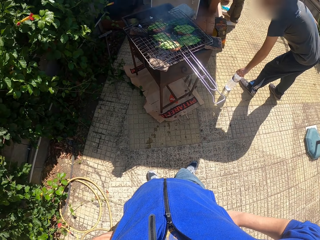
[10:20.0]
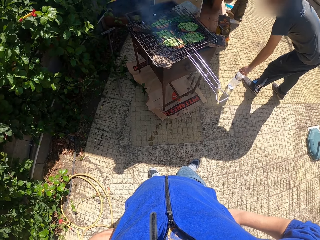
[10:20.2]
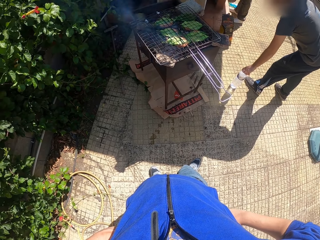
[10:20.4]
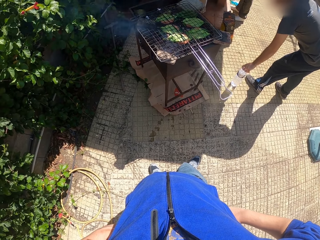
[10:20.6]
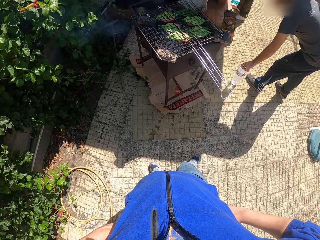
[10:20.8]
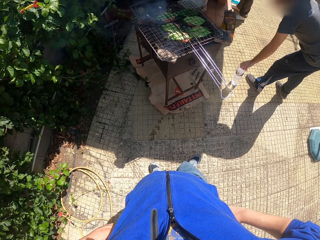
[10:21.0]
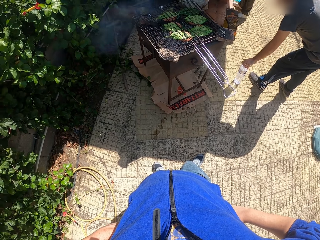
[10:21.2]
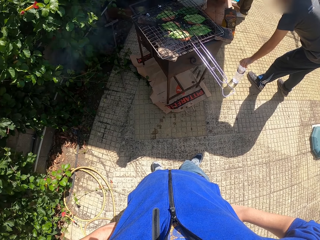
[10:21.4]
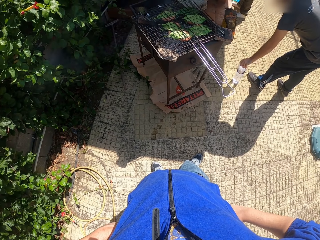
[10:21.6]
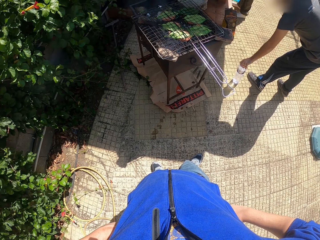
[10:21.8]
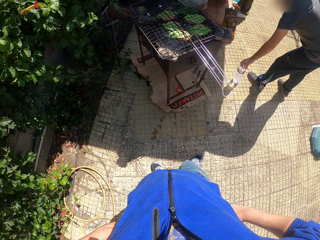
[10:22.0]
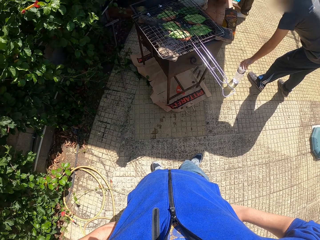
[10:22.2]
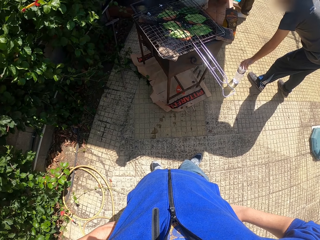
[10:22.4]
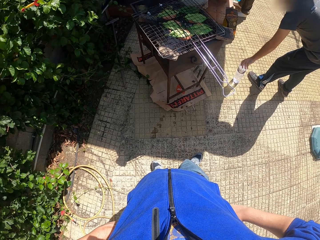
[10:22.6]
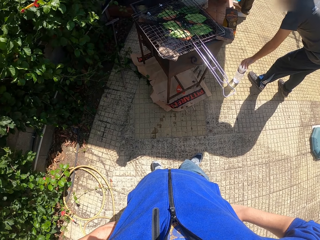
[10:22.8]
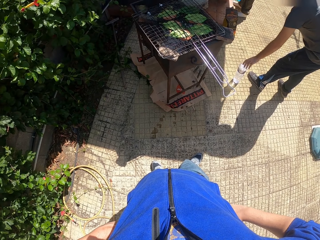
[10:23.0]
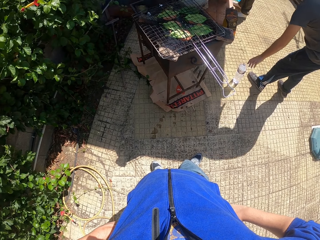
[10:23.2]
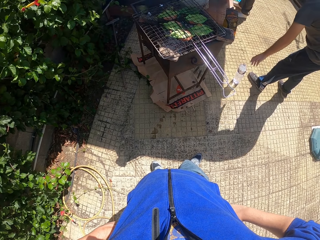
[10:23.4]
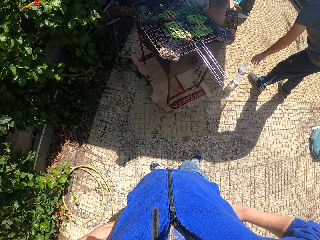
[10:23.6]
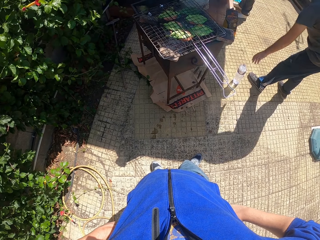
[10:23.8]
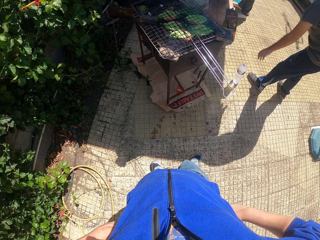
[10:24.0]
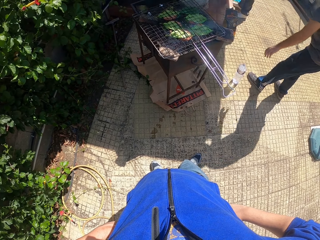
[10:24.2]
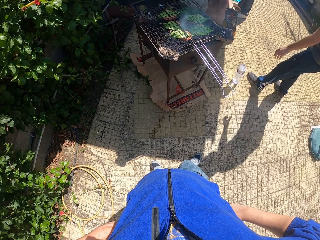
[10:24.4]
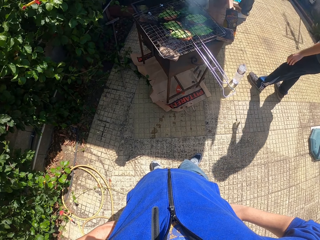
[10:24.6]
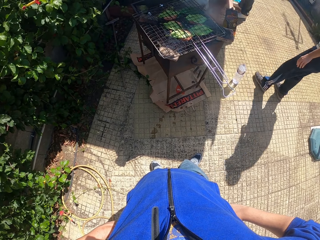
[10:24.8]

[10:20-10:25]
The camera wearer stands outside.

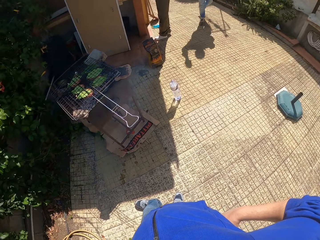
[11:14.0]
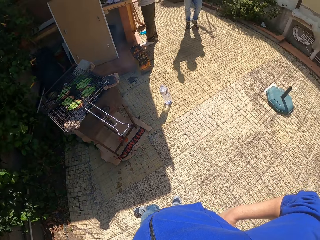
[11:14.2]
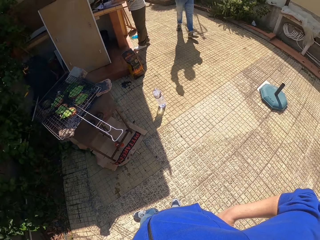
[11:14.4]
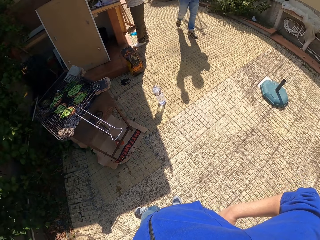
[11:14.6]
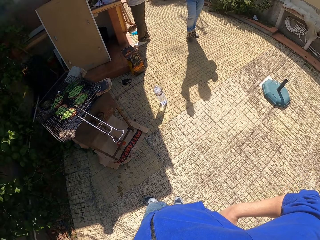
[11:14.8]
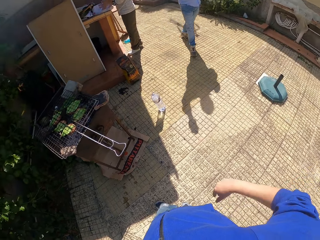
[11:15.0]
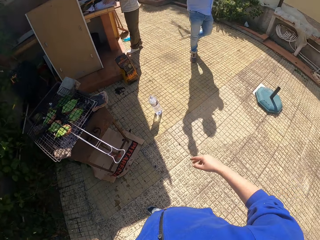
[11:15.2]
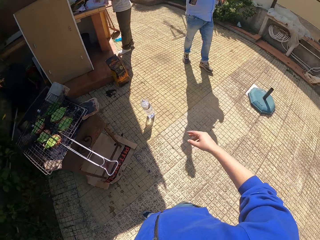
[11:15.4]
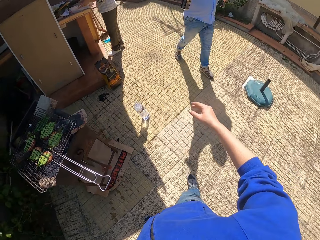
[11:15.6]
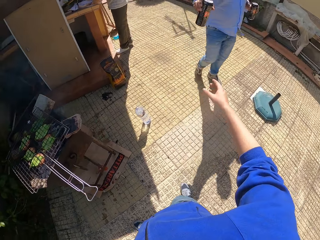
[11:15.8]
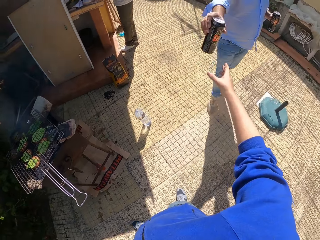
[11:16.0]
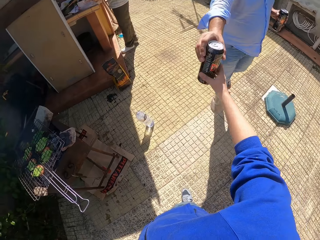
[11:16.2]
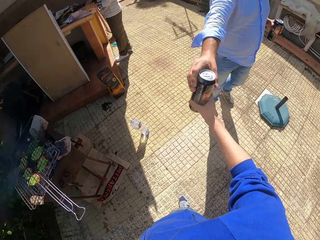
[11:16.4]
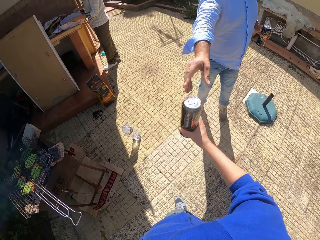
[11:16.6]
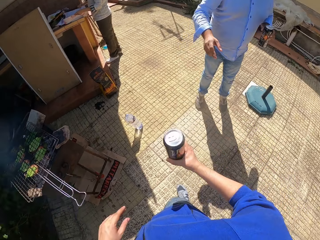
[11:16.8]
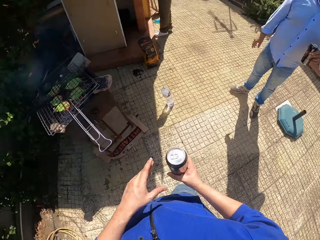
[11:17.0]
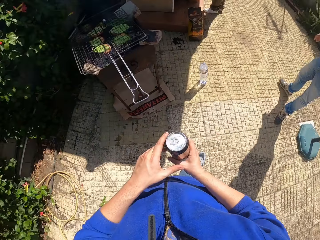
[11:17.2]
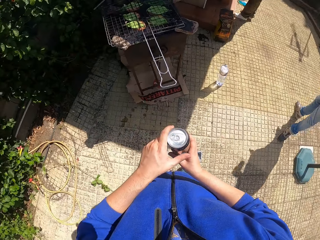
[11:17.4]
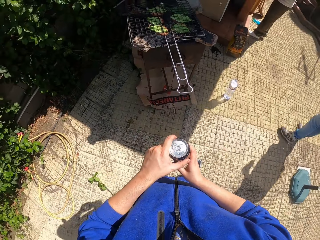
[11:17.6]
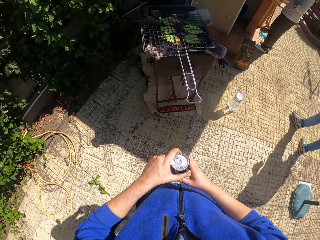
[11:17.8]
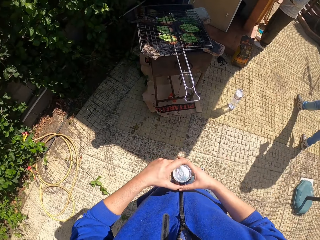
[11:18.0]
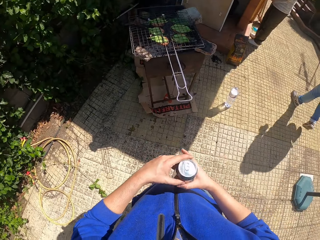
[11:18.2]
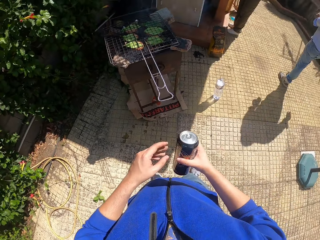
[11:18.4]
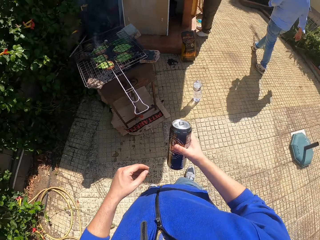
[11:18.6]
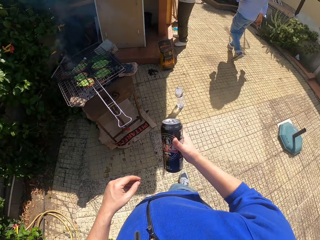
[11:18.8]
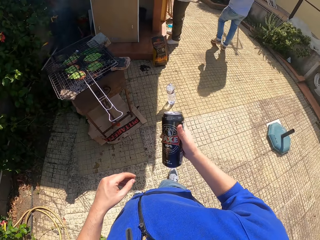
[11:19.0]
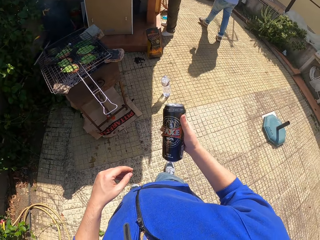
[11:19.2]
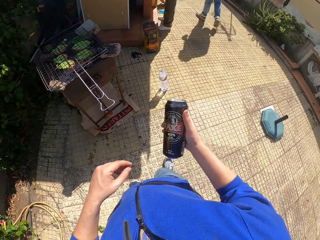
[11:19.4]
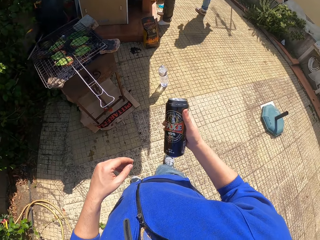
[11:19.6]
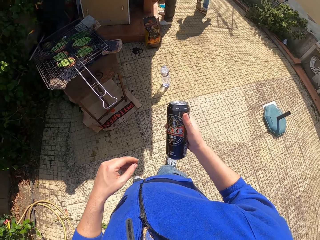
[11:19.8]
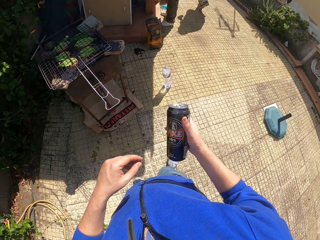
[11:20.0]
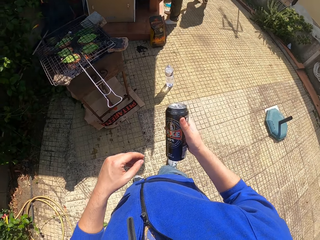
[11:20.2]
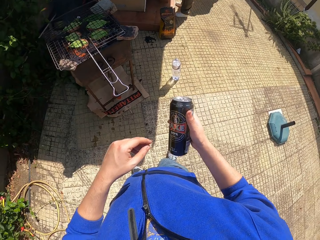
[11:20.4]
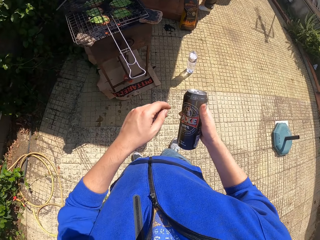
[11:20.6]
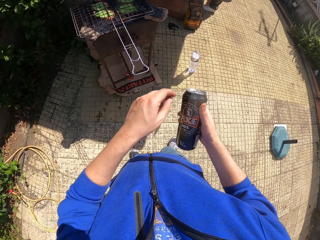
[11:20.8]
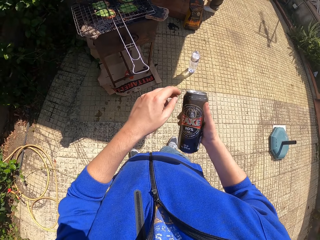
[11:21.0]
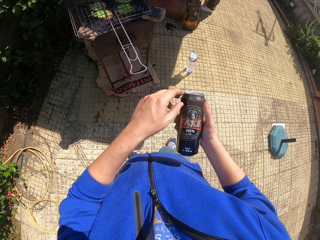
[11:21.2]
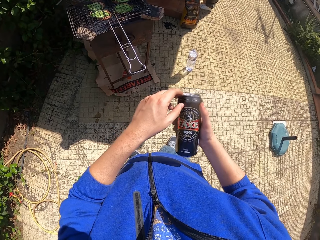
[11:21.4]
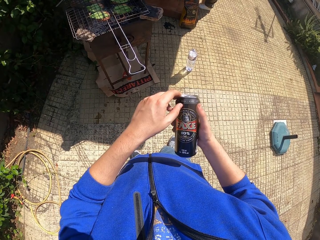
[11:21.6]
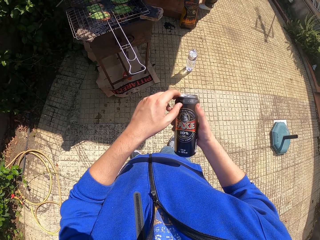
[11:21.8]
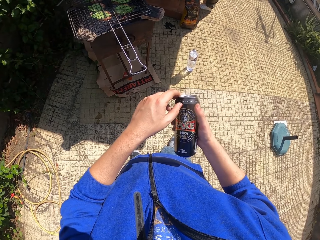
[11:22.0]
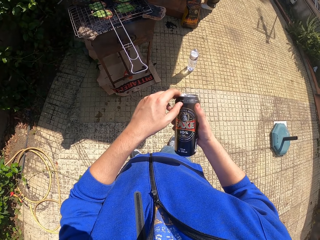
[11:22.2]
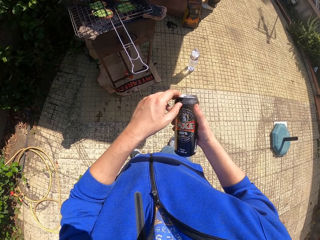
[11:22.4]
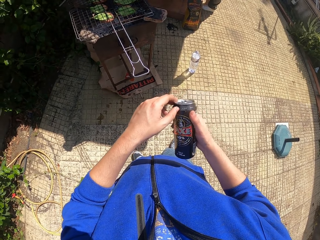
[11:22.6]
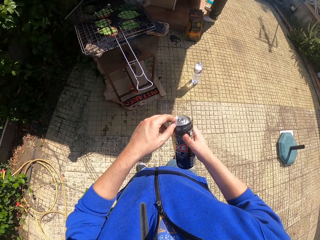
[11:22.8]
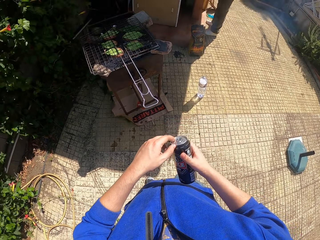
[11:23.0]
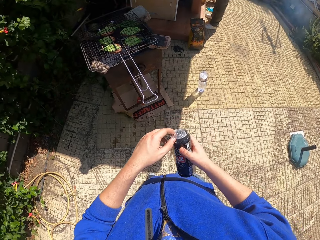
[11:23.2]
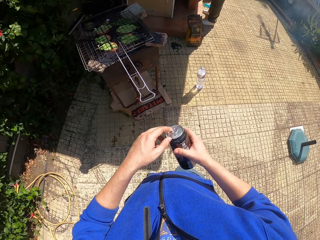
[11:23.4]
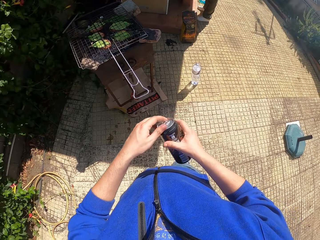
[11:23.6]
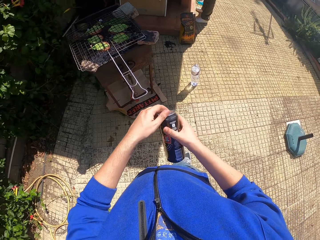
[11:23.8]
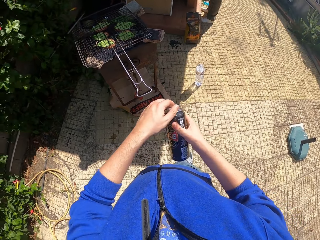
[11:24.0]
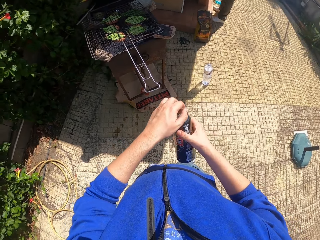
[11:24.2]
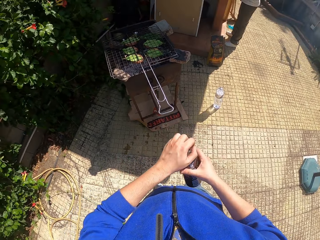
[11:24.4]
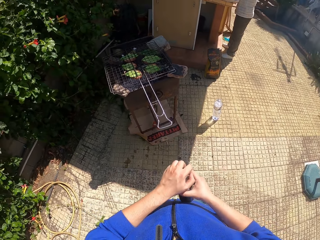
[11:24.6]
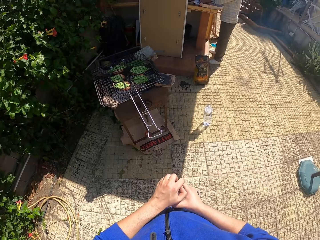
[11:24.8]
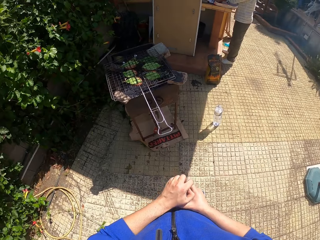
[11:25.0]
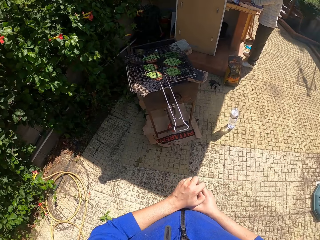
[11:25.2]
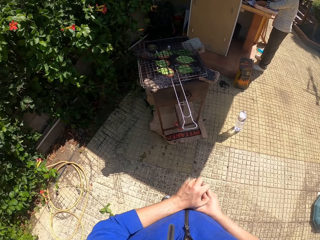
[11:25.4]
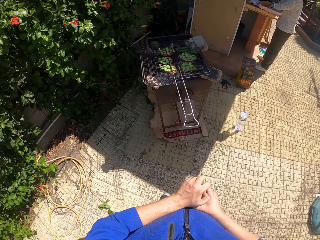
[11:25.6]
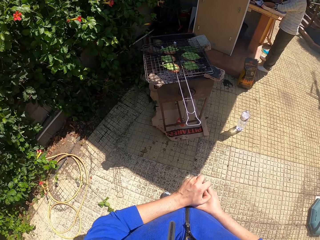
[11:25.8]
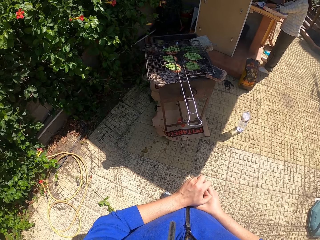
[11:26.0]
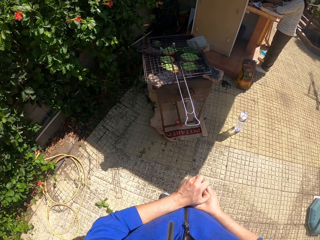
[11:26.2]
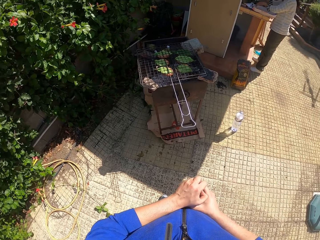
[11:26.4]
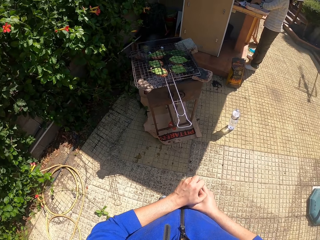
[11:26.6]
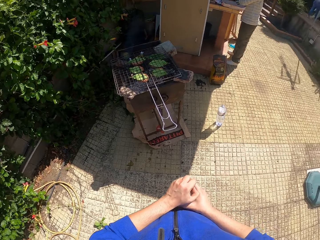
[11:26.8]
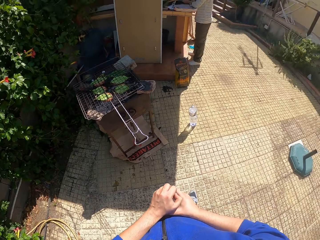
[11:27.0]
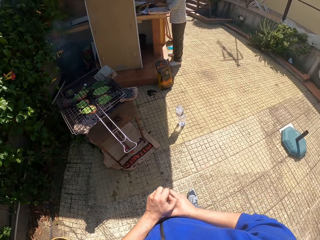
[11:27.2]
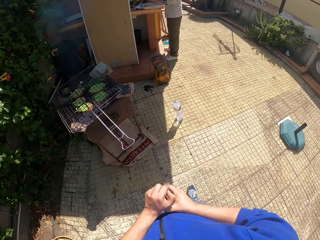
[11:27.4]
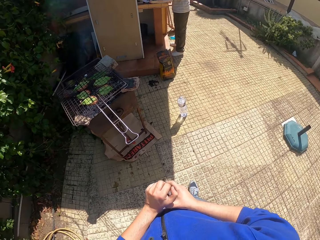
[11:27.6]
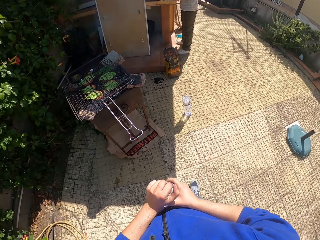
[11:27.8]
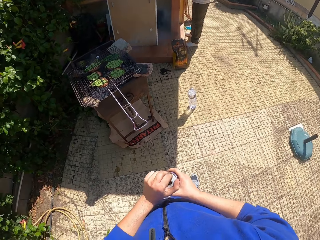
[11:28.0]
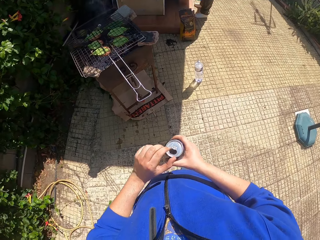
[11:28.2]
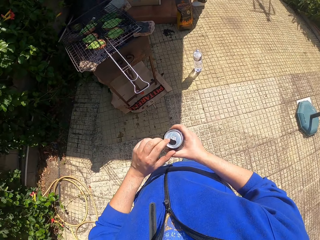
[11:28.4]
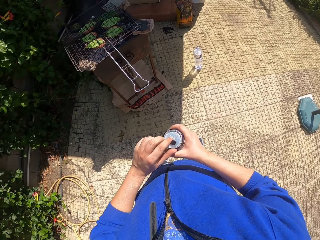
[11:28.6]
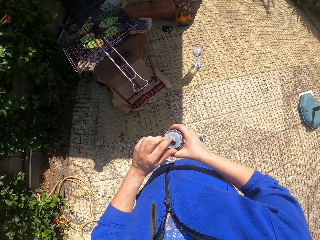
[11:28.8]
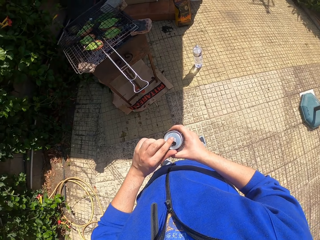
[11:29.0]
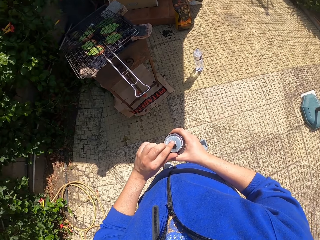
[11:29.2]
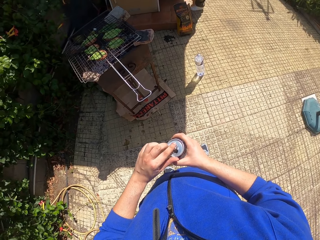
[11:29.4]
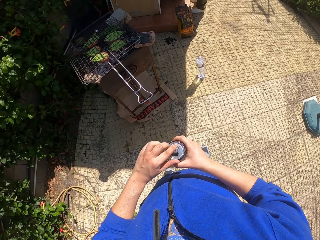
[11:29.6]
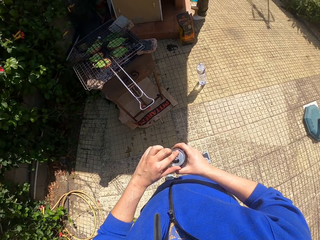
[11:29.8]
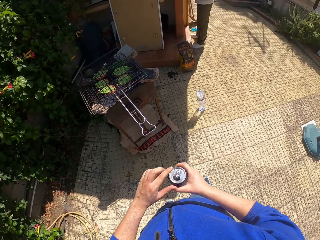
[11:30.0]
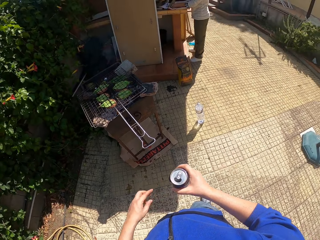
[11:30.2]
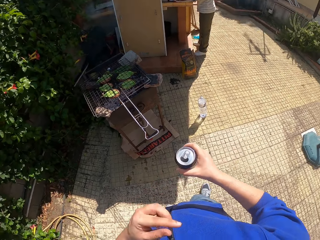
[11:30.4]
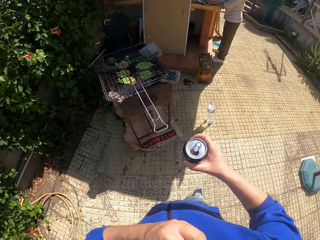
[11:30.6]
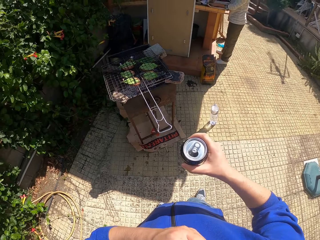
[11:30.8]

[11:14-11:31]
Another man hands over a can drink to the camera wearer. The camera wearer takes the can drink from the man with his right hand. He holds the can with his left hand. He stands outside. He opens the can with his left hand. He pushes the ring of the can with his left hand.
